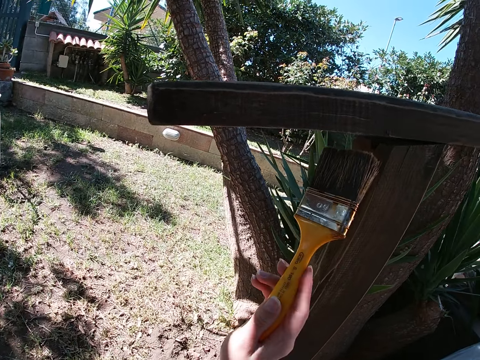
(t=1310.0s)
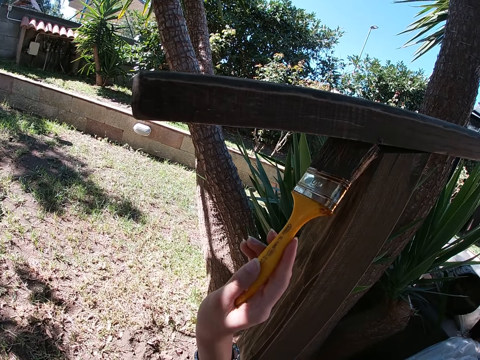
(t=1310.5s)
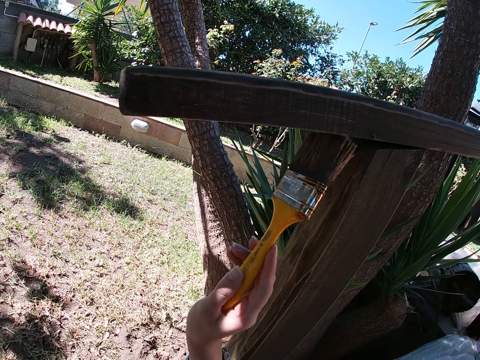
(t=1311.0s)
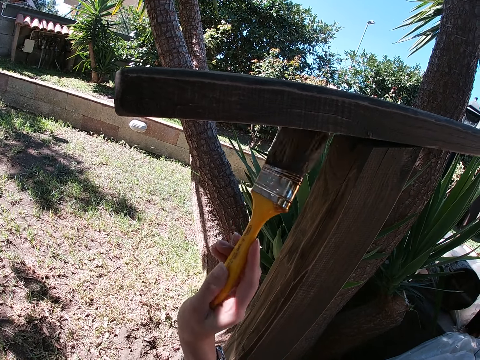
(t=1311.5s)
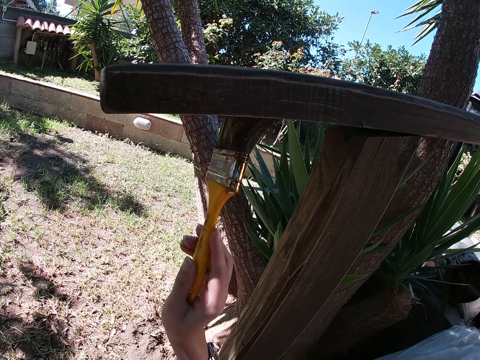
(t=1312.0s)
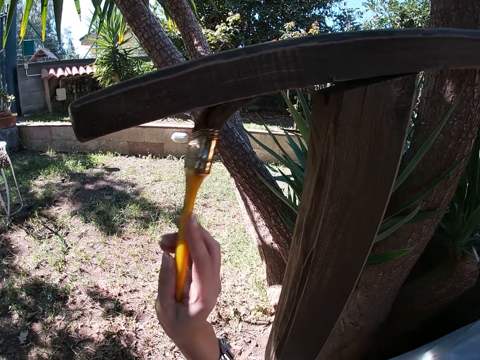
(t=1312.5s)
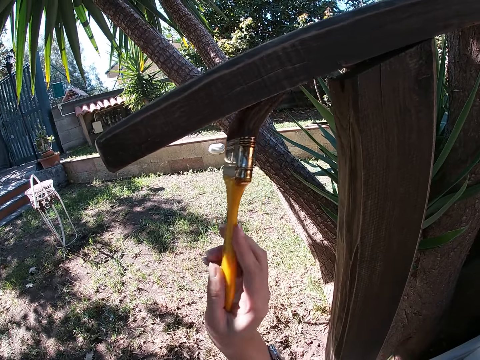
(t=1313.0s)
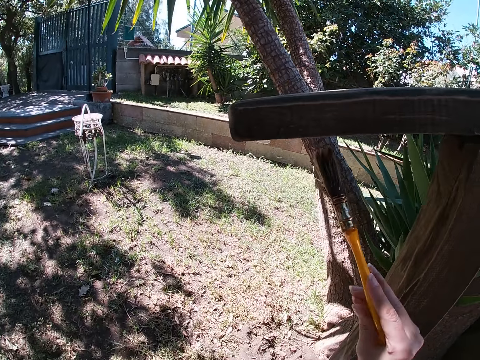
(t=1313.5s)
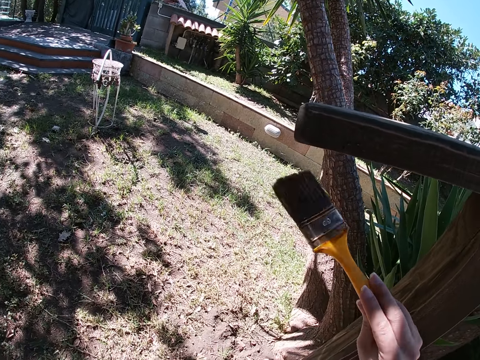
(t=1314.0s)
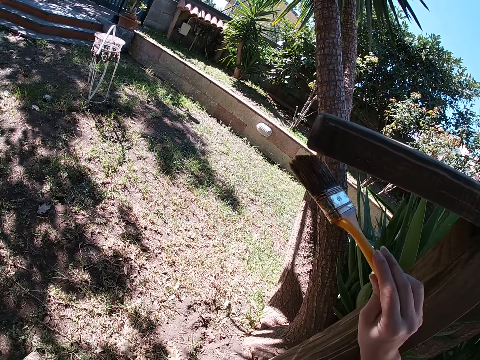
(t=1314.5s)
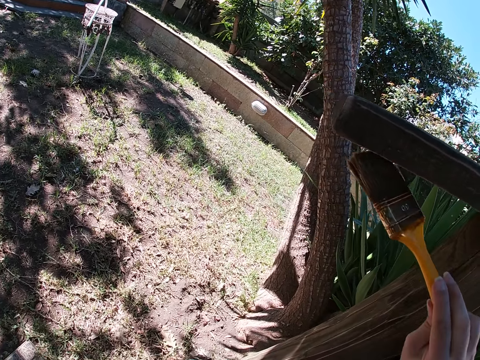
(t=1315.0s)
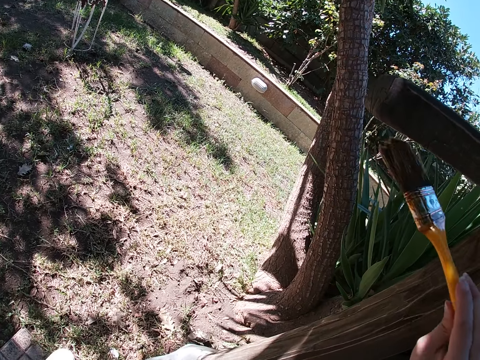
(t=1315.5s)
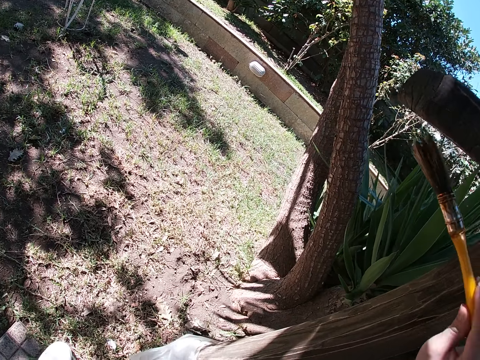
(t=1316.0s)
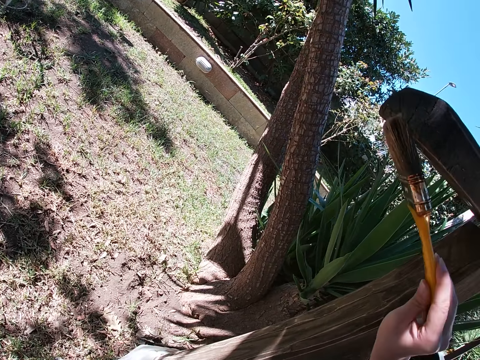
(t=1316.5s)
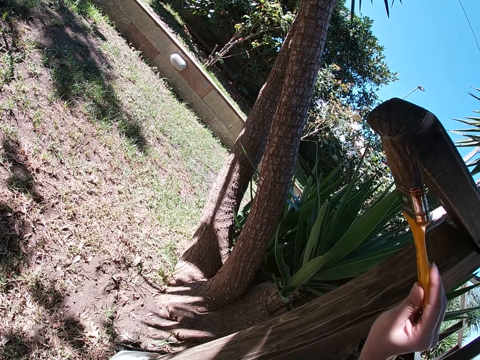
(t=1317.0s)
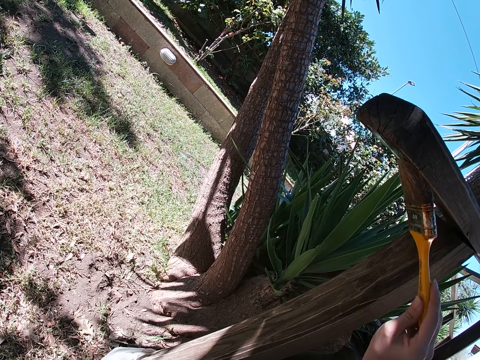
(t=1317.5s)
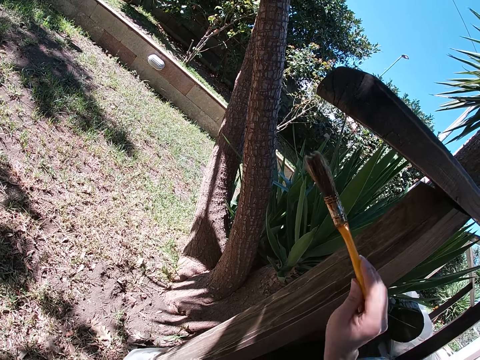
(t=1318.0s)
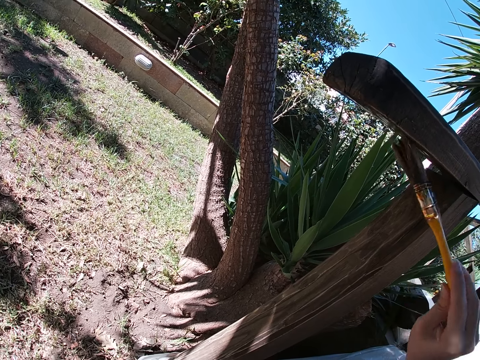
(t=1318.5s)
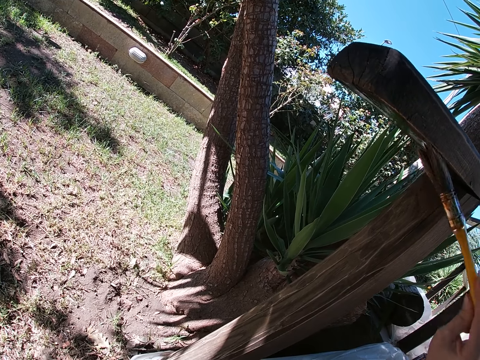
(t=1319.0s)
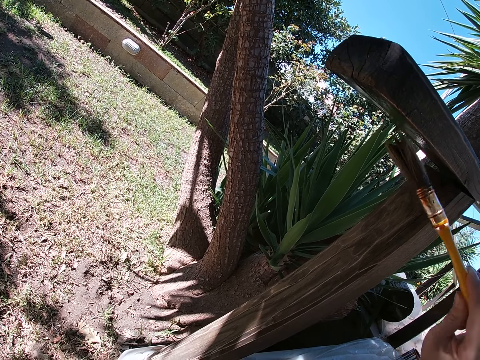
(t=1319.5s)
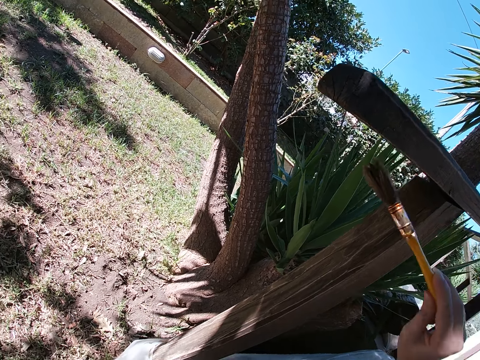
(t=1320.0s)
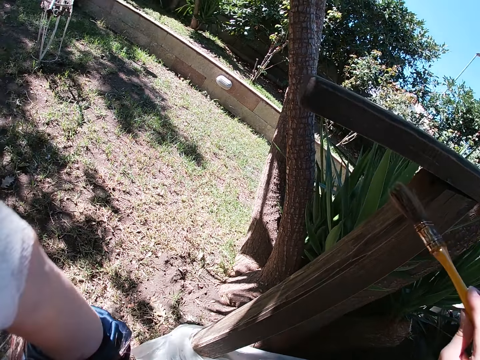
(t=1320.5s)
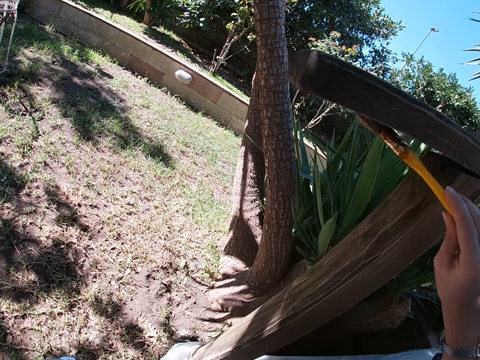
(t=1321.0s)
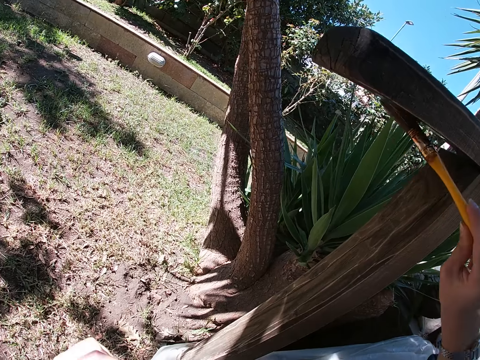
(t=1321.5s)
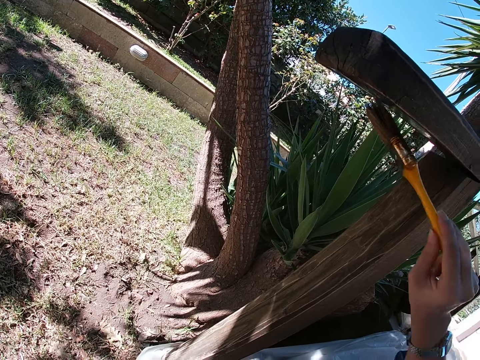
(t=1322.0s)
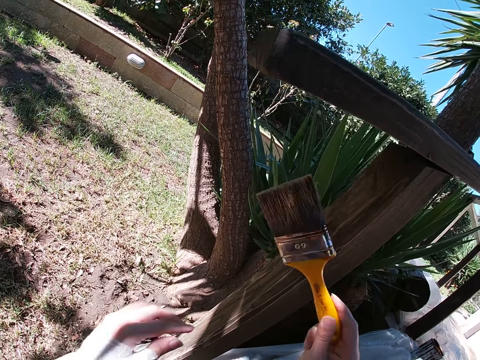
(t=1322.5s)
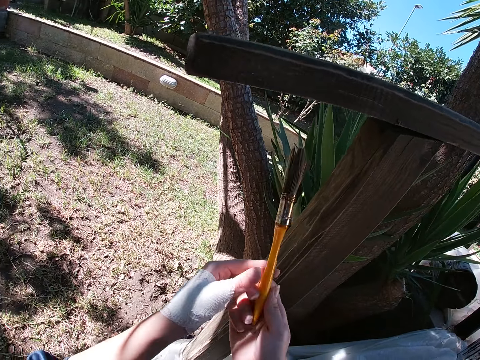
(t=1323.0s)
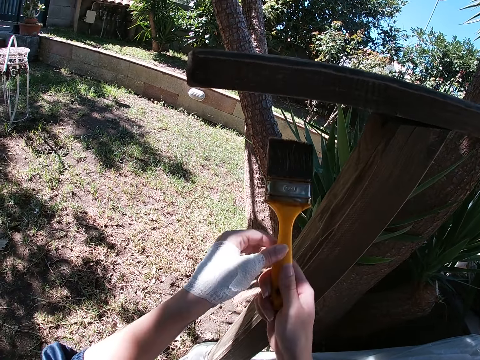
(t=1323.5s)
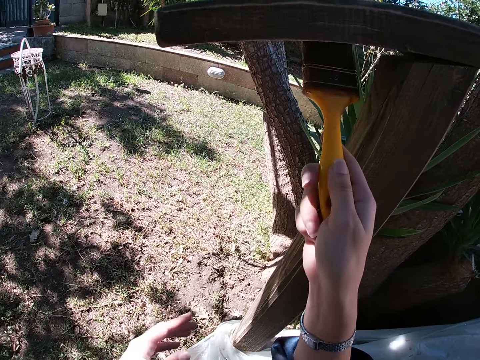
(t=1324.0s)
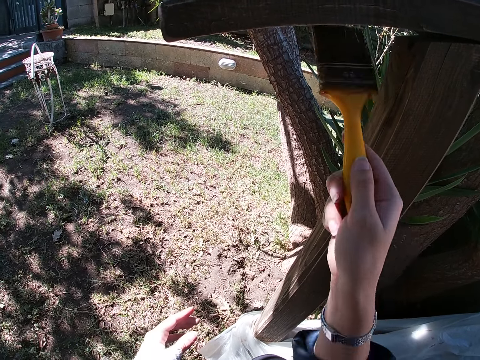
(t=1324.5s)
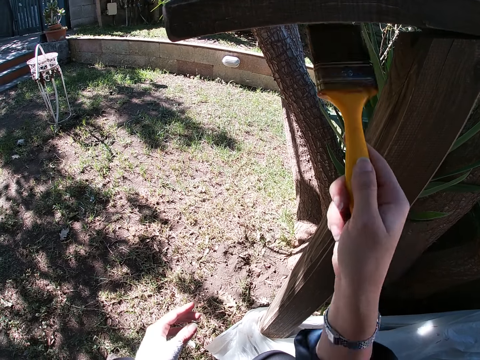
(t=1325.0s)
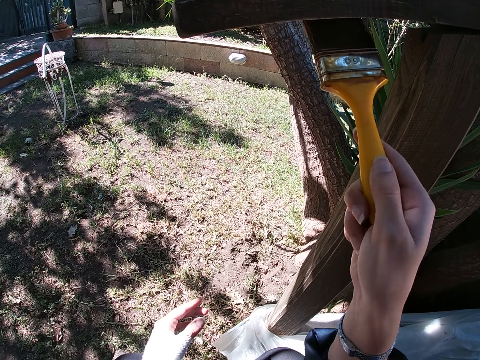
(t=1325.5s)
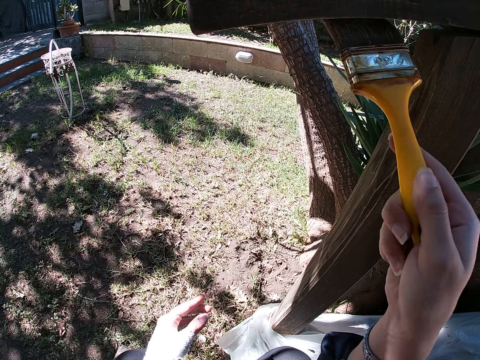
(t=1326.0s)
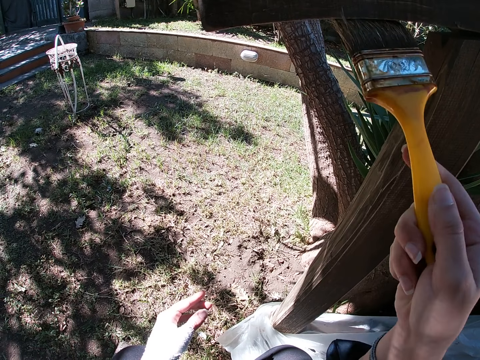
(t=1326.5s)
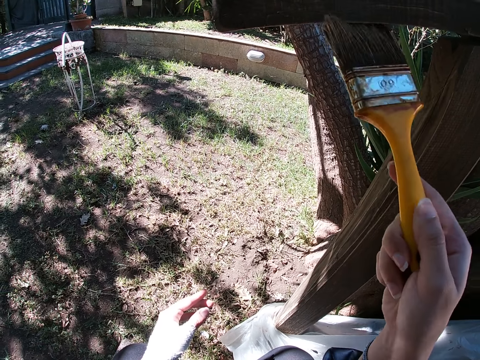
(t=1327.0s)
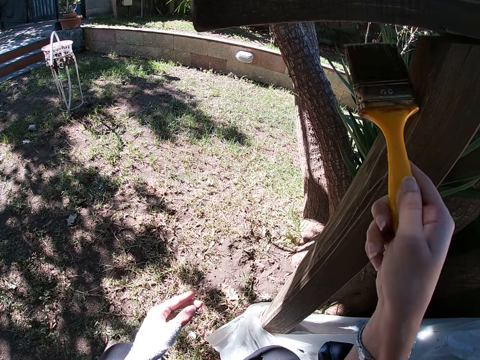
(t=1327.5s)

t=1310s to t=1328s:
The camera wearer paints the lower side of the rail cap using the paint brush. She rotates the paint brush. She paints the lower side of the rail cap using the paint brush. She raises her left hand, waves the left hand in the air. She paints the wooden balcony rail with the paint brush in her right hand. She turns the paint brush with both hands. She paints the wooden balcony rail with the paint brush in her right hand.

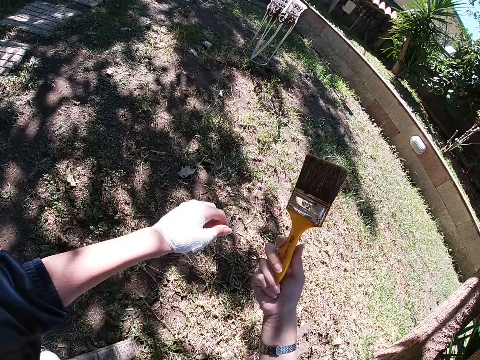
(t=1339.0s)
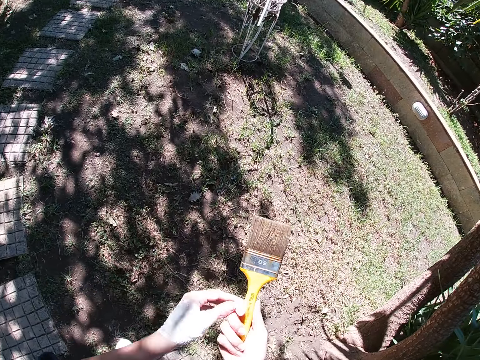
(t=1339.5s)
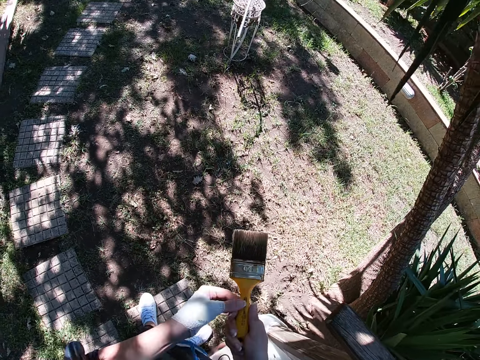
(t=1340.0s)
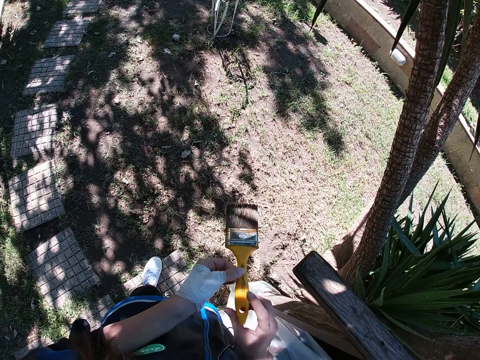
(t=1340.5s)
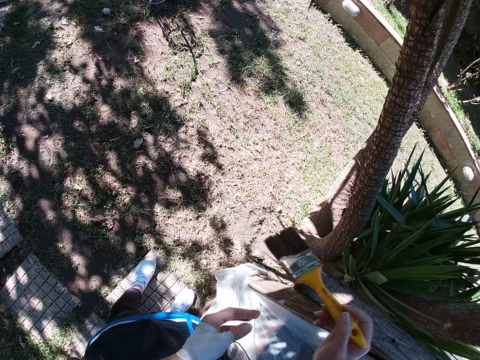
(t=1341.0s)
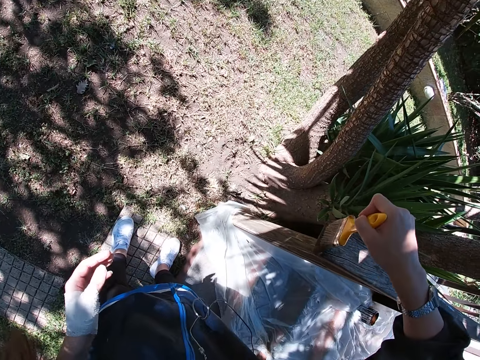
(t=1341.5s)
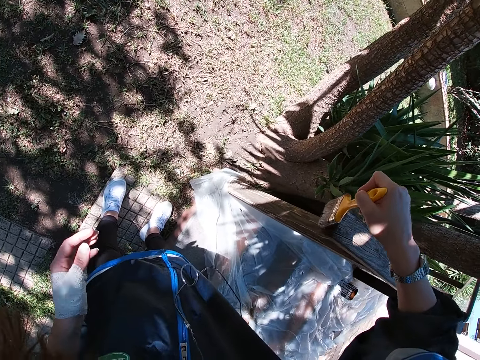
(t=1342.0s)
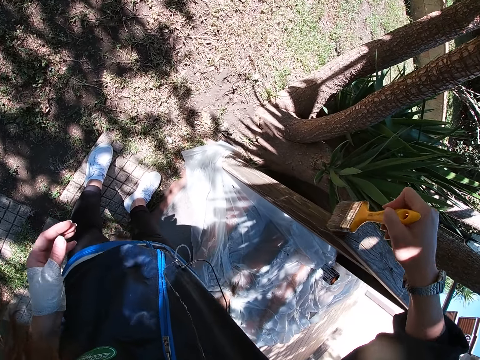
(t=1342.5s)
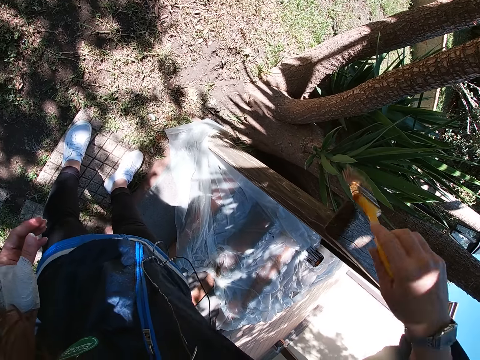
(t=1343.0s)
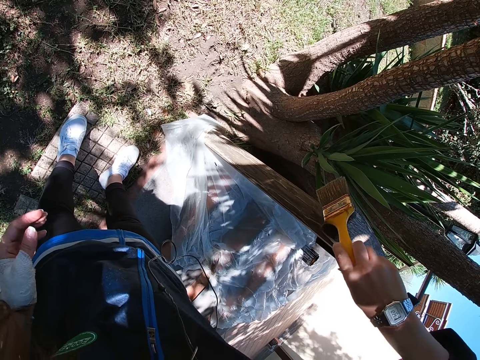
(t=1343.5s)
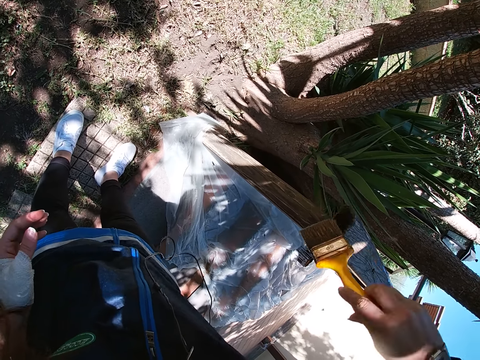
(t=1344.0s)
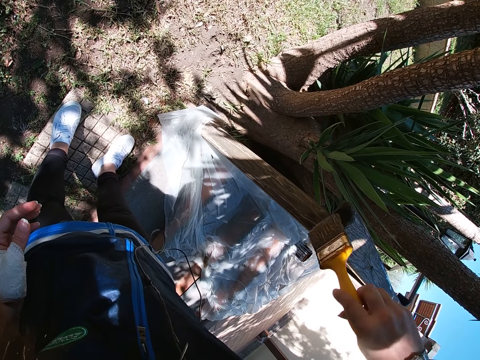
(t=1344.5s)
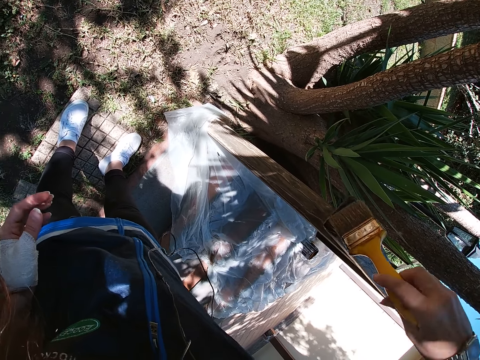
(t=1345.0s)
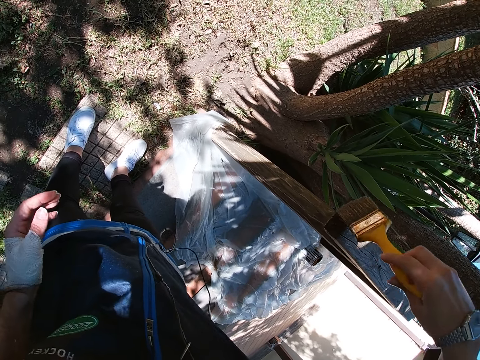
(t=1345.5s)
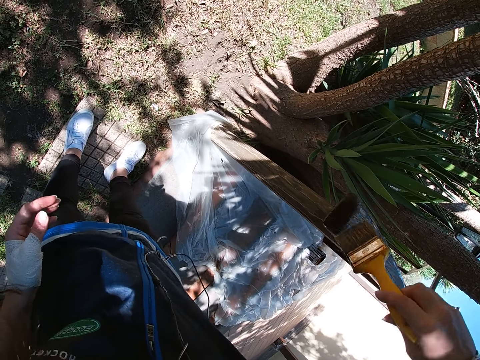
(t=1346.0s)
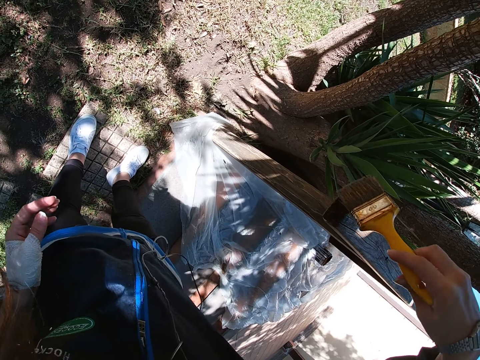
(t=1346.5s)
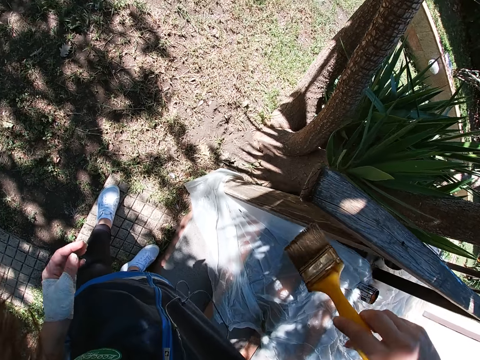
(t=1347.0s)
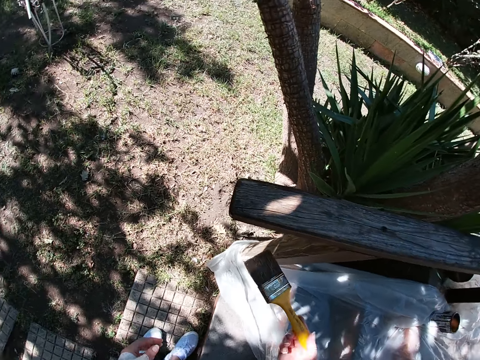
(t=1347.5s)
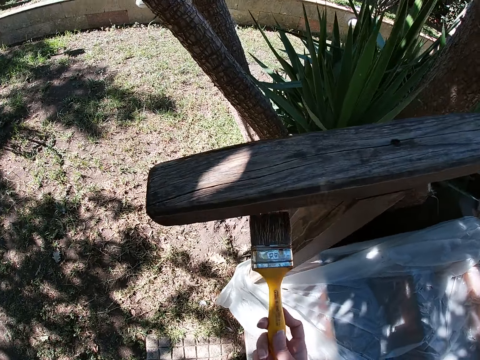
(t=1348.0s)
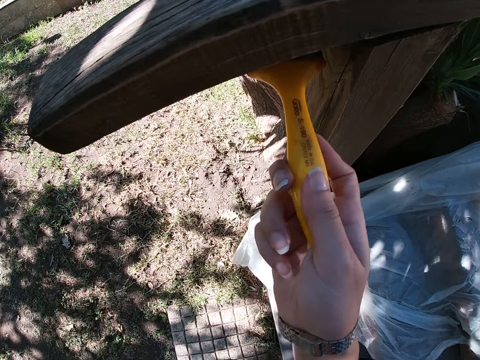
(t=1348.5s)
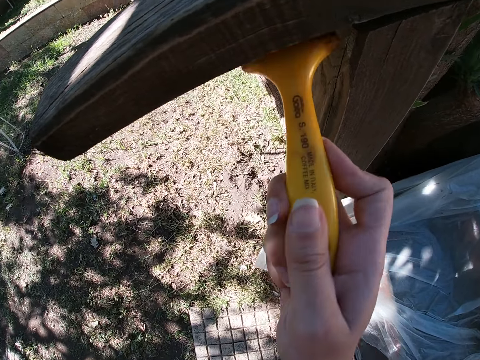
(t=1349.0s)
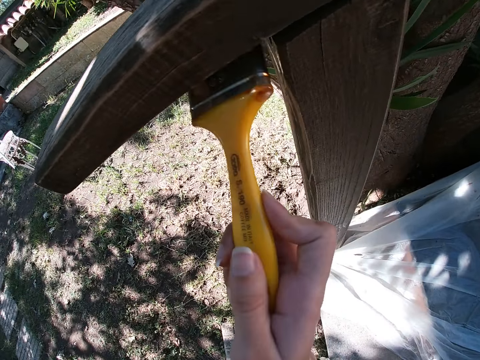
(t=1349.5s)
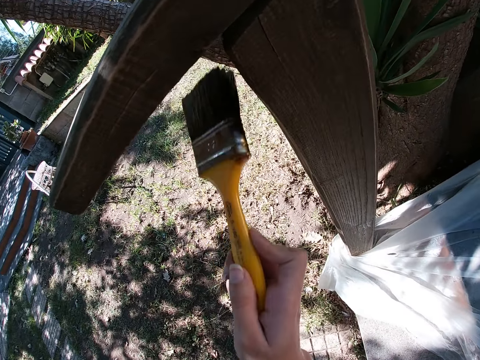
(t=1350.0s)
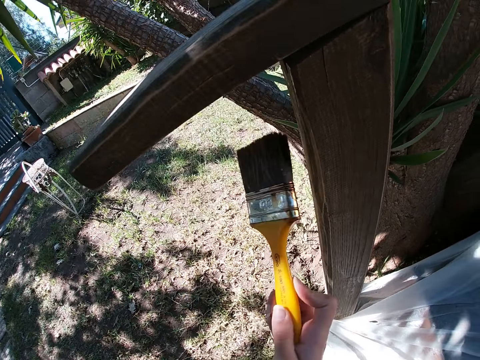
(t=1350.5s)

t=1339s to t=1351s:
The camera wearer stands. She stops painting. She turns the paint brush with both hands, holds the paint brush with both hands. She paints the wooden balcony rail with the paint brush in her right hand. She holds the paint brush with the right hand. She rotates the paint brush. She bends. She stops painting. She paints the wooden balcony rail with the paint brush in her right hand.
